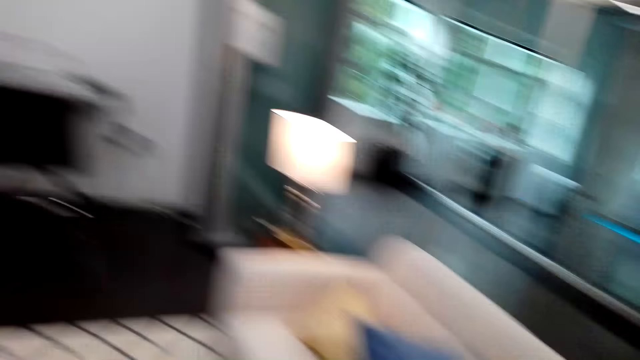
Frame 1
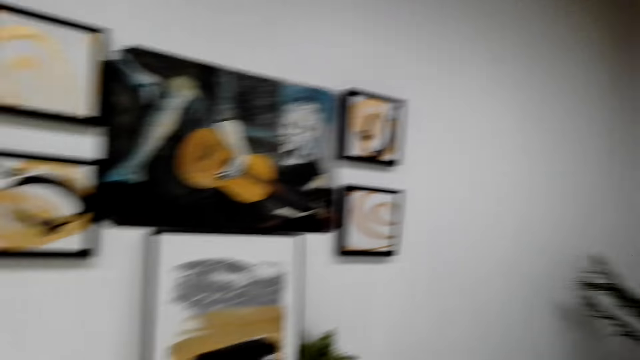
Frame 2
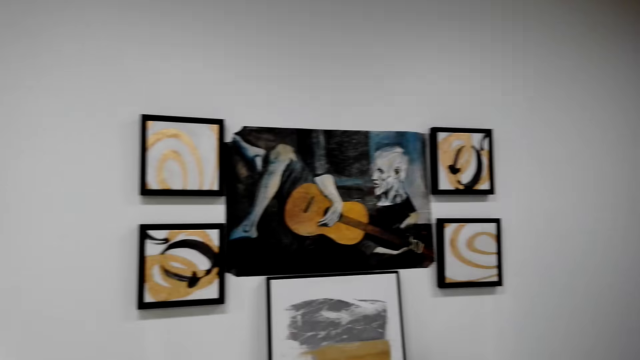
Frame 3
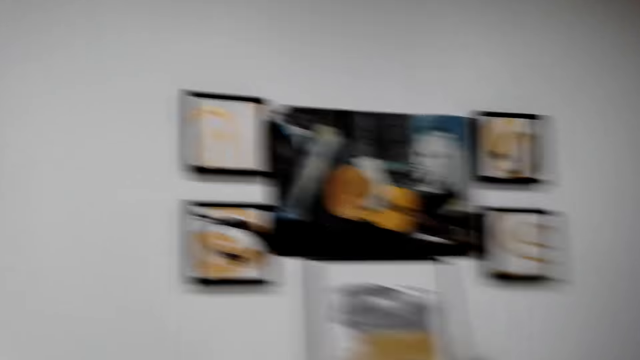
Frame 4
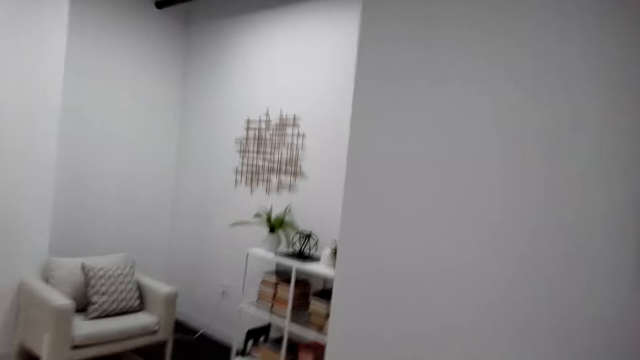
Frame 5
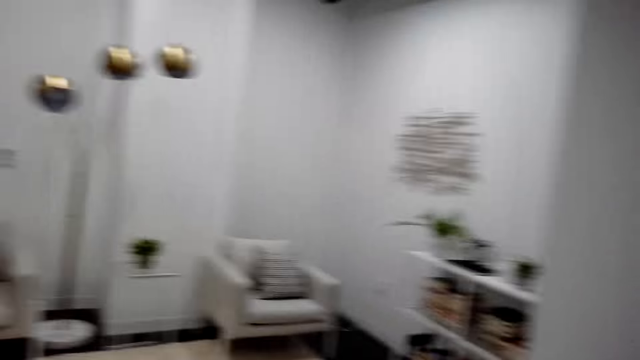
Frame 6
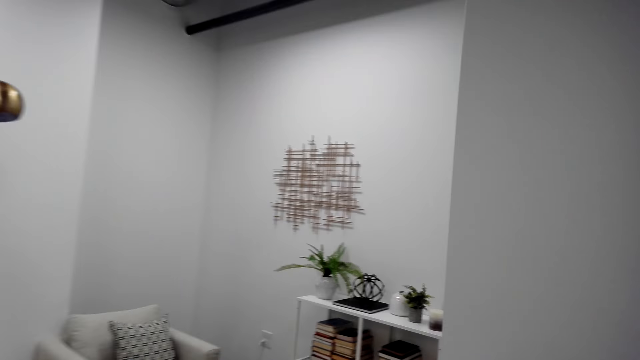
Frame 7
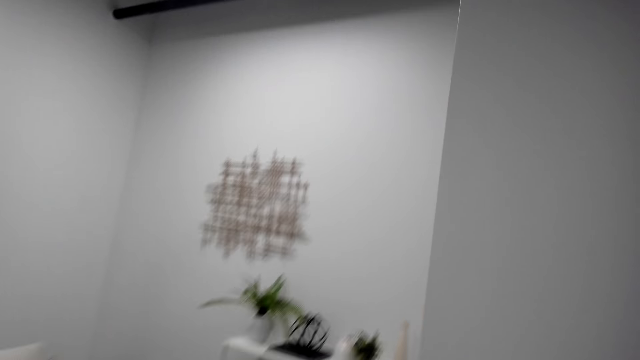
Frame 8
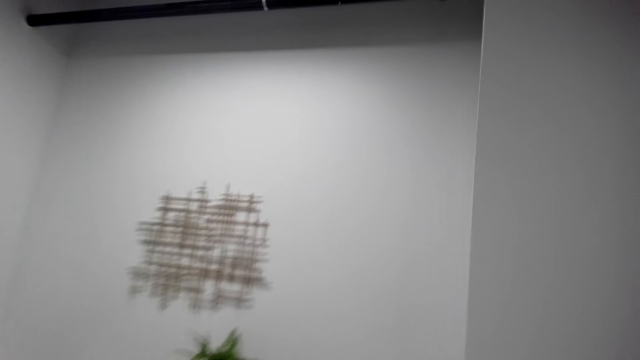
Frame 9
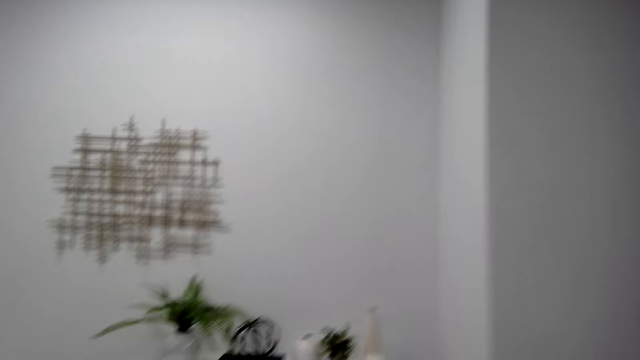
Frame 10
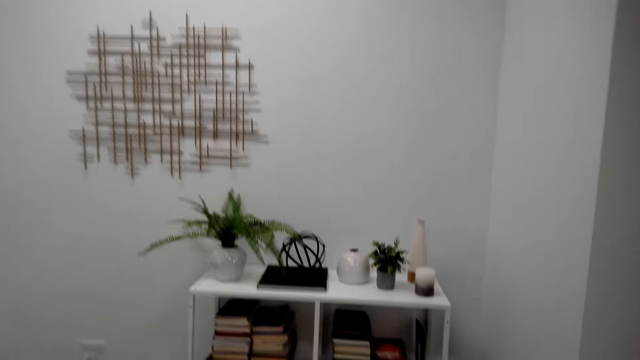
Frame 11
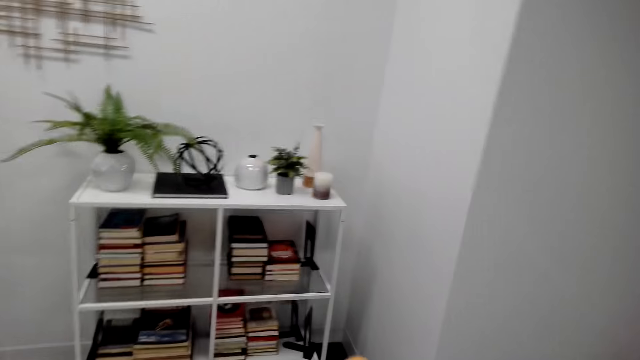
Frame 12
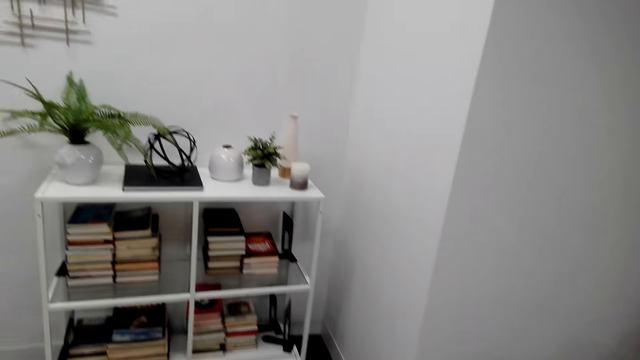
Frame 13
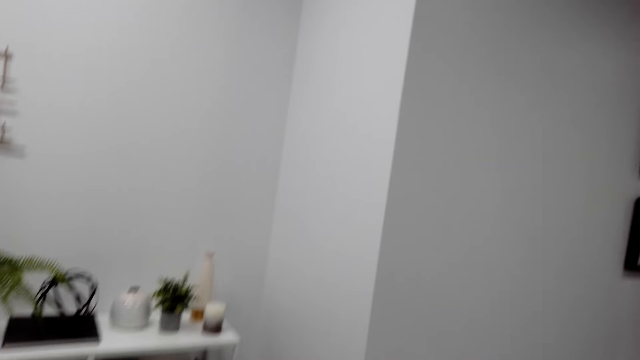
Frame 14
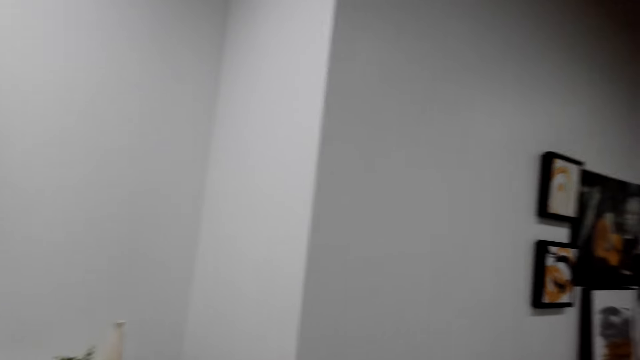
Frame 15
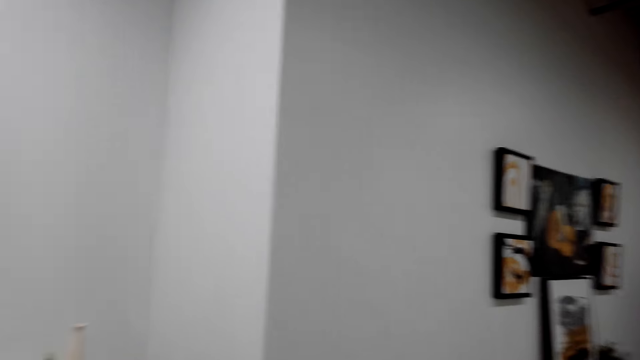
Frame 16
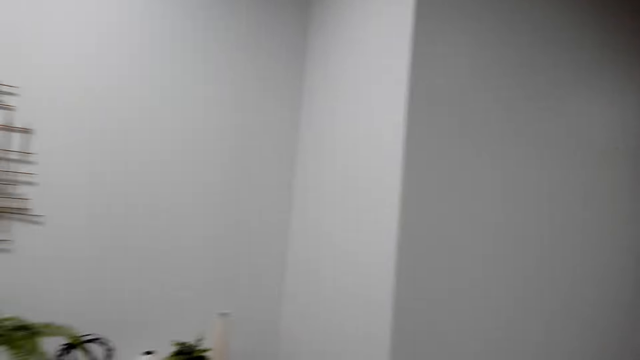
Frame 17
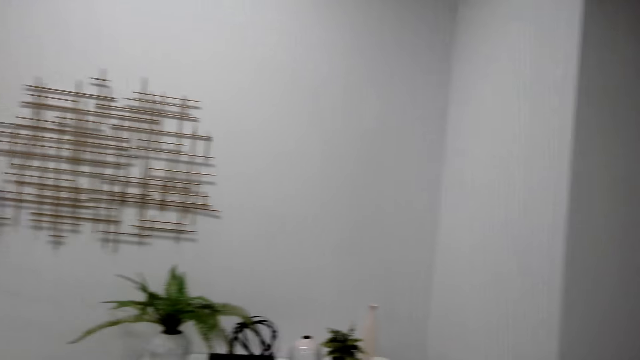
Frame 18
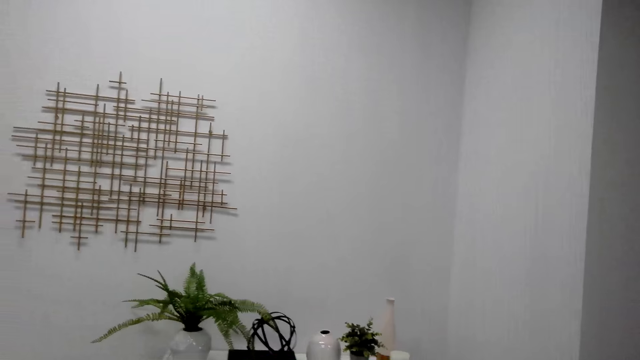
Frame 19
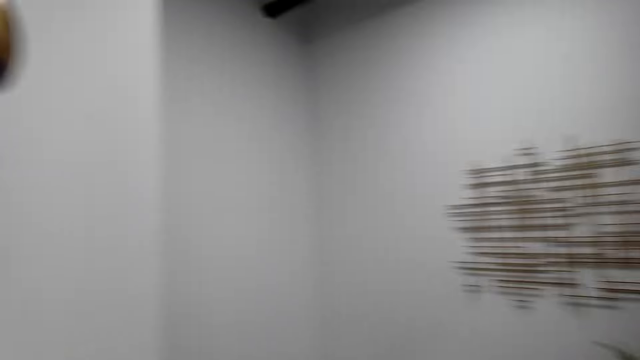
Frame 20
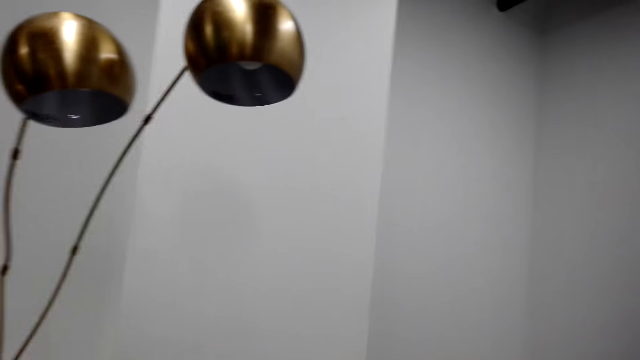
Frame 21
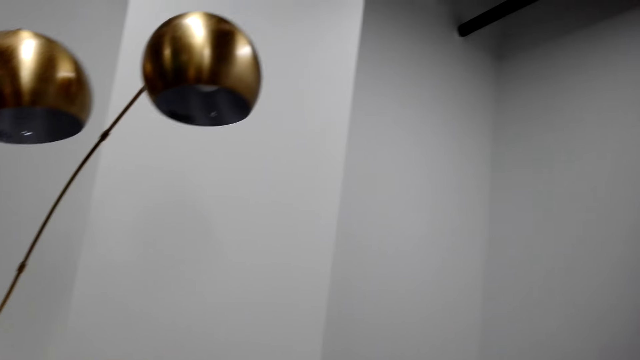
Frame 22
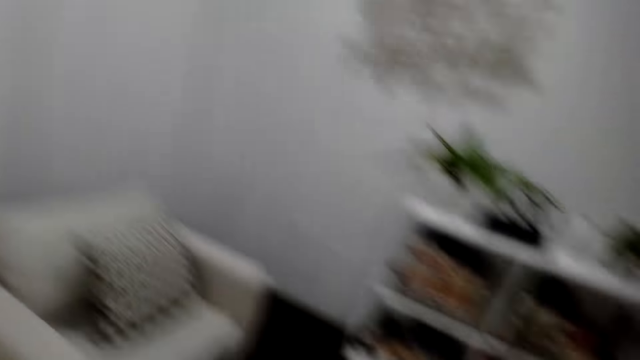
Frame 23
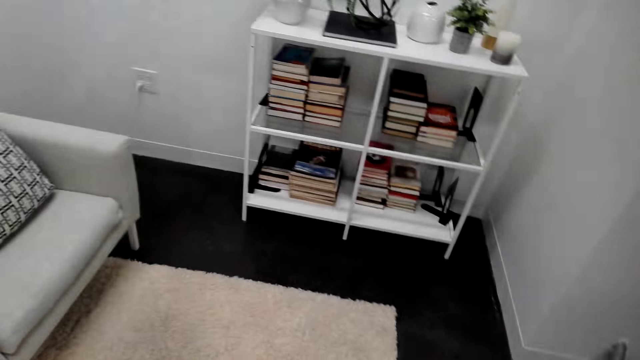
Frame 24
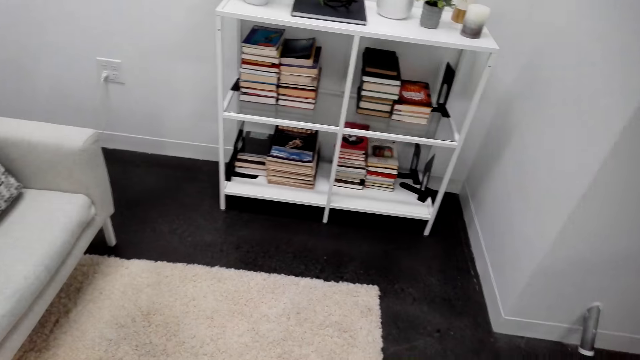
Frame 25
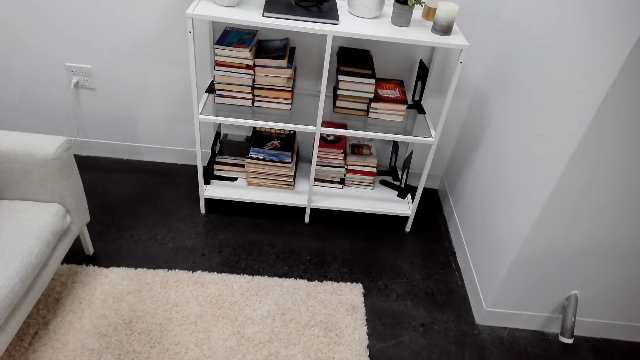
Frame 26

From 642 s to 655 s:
The camera wearer talks. They walk near the wall. They put some sticky tape on the poster.

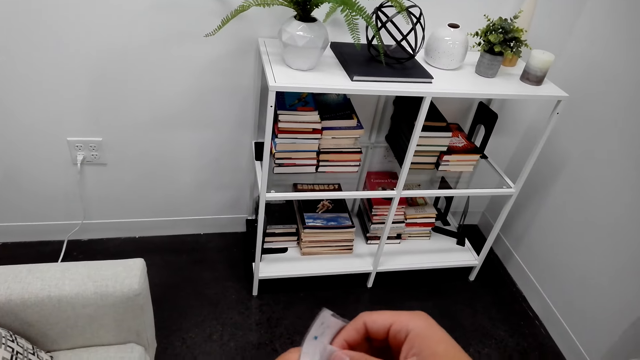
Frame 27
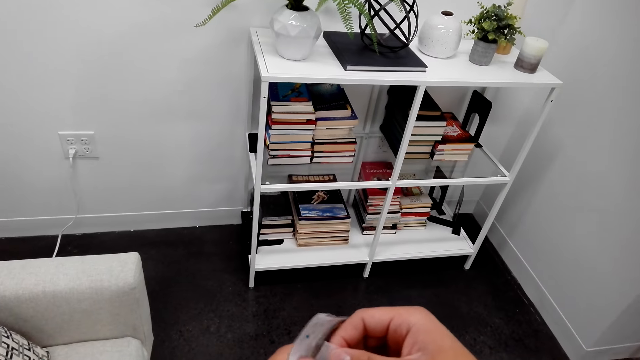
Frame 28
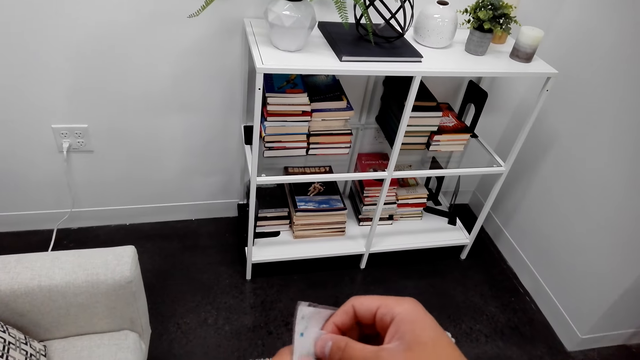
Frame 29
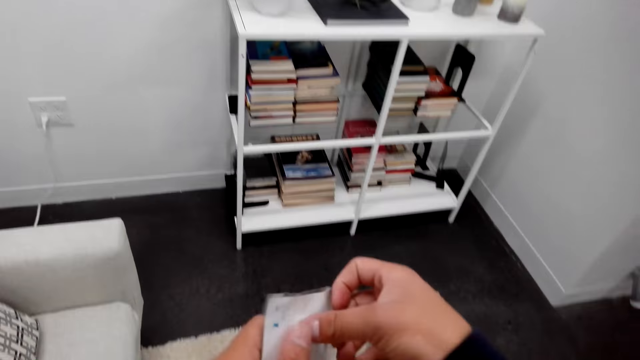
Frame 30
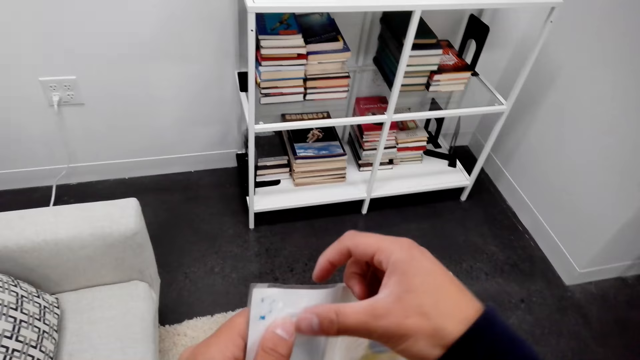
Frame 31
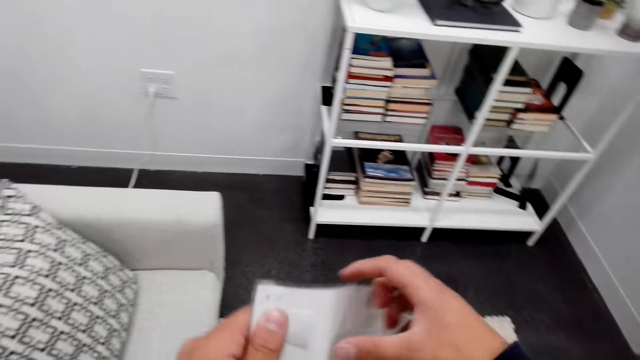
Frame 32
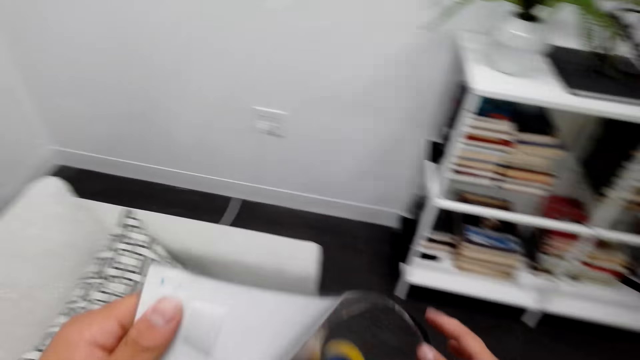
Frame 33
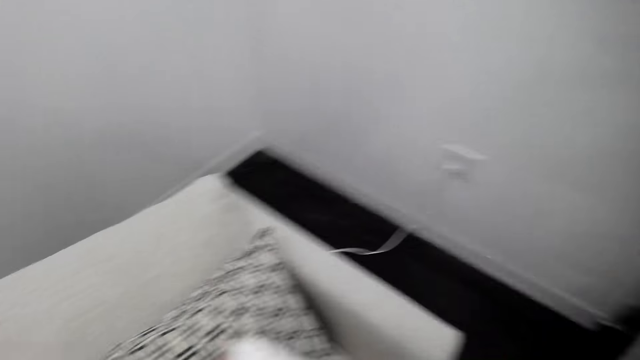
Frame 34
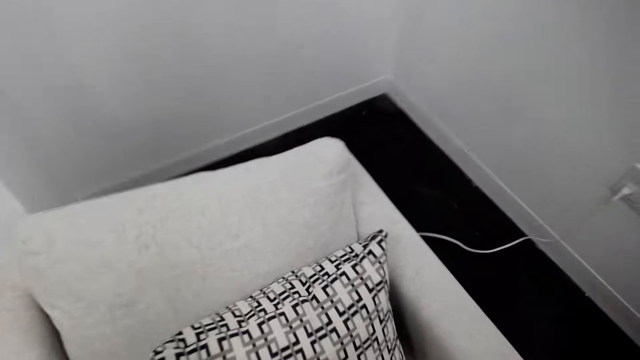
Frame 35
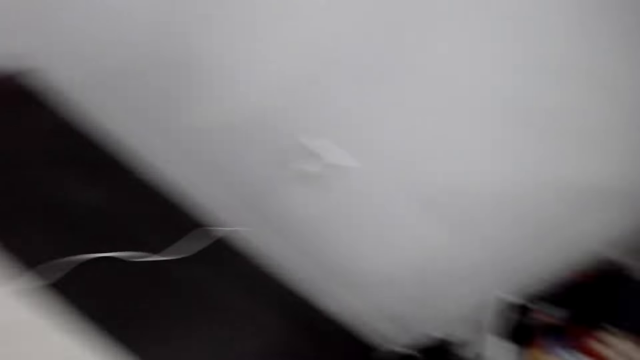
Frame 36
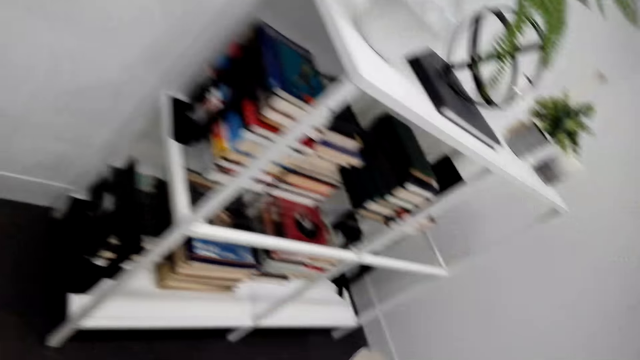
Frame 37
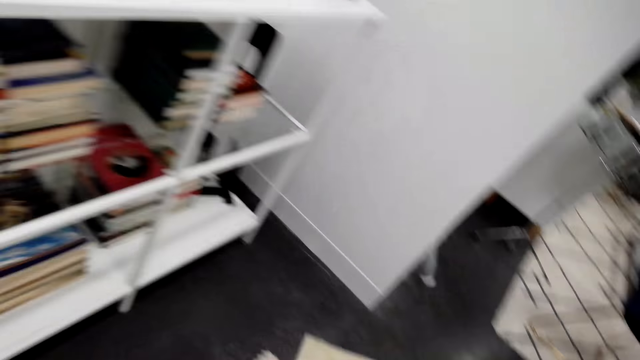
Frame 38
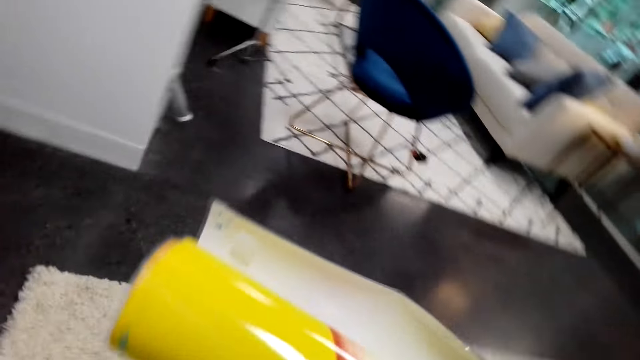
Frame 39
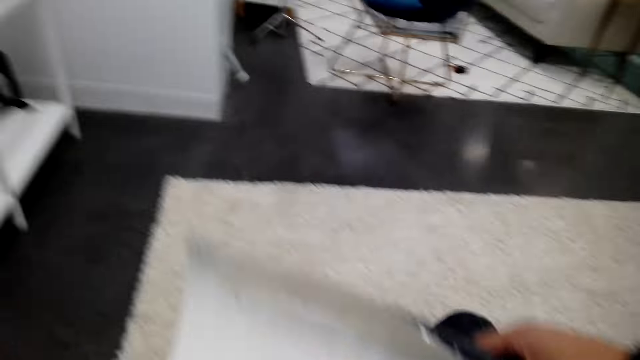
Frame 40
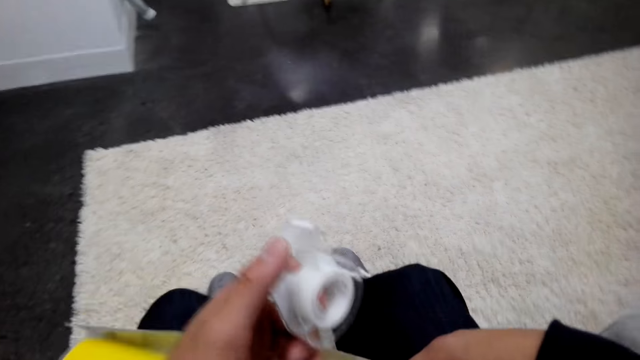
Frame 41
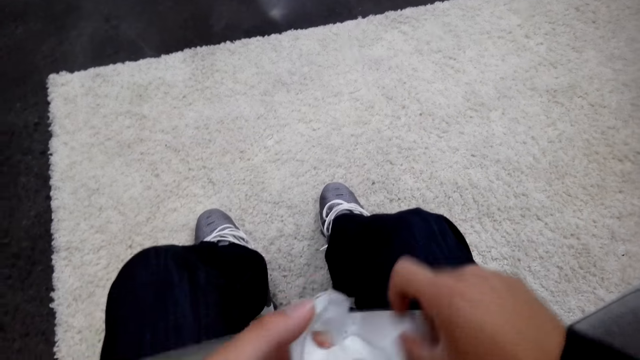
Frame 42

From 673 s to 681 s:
The camera wearer puts a sellotape on the paper.
